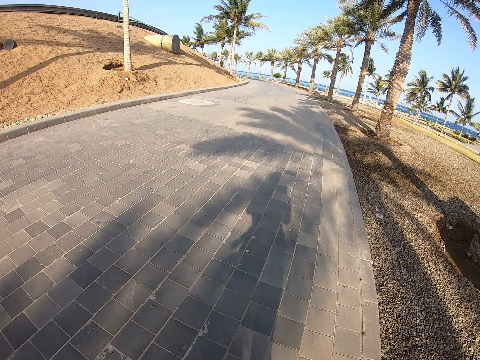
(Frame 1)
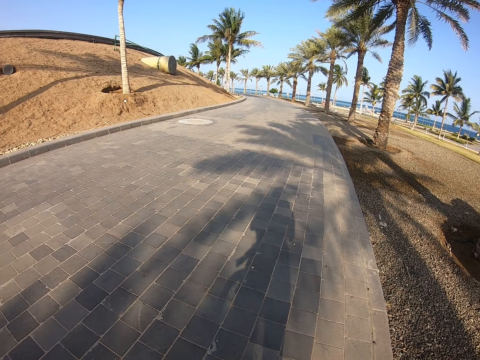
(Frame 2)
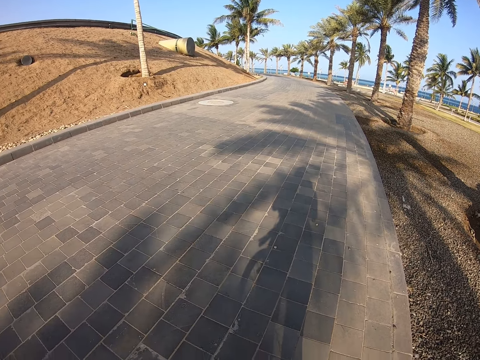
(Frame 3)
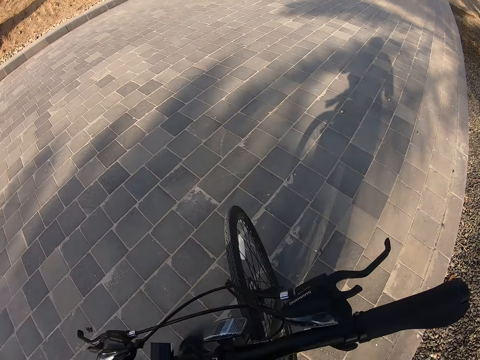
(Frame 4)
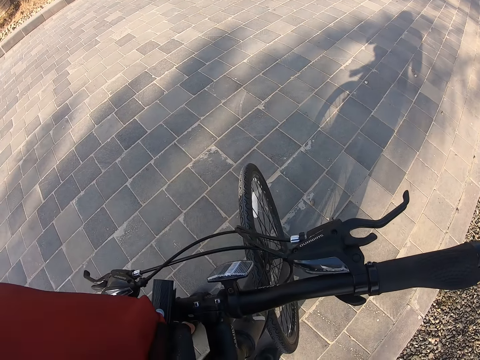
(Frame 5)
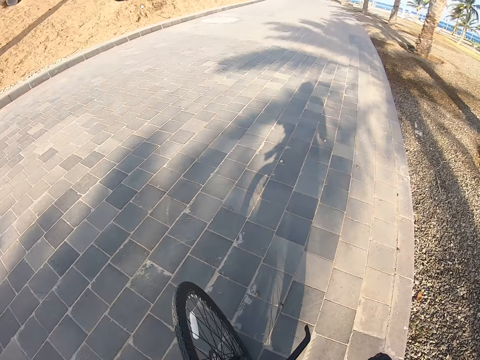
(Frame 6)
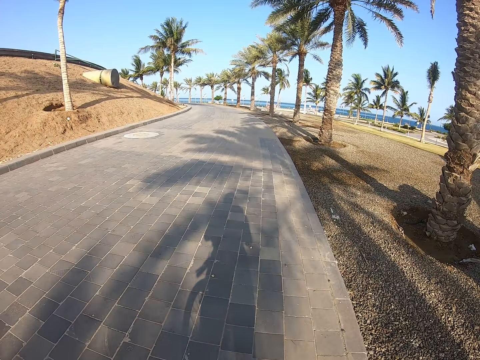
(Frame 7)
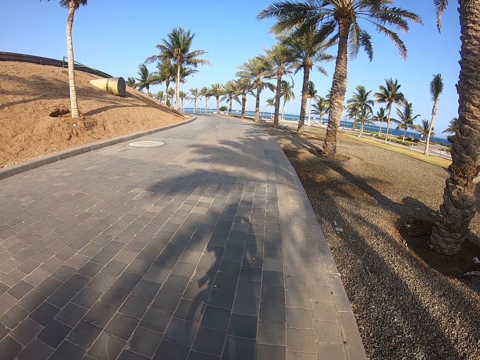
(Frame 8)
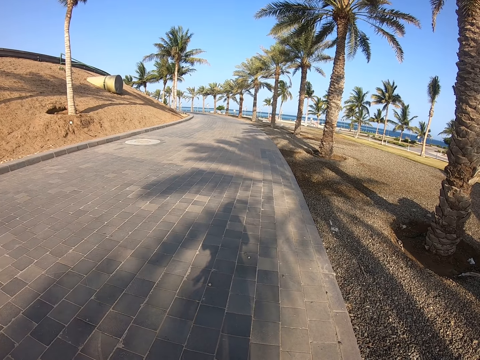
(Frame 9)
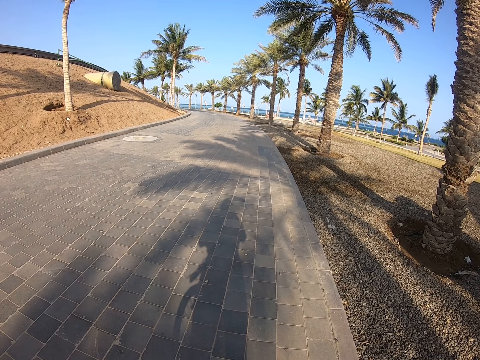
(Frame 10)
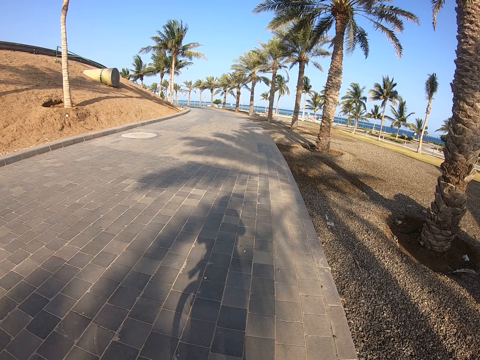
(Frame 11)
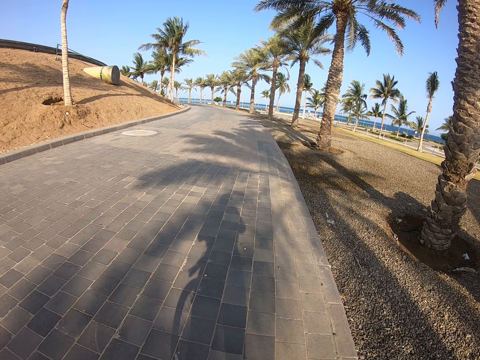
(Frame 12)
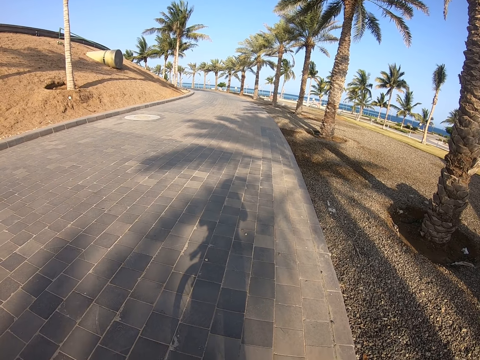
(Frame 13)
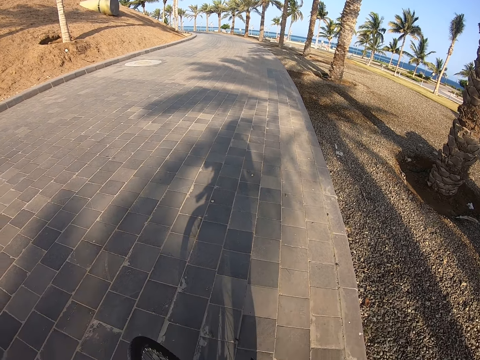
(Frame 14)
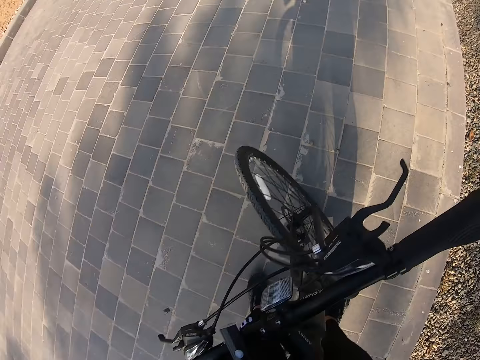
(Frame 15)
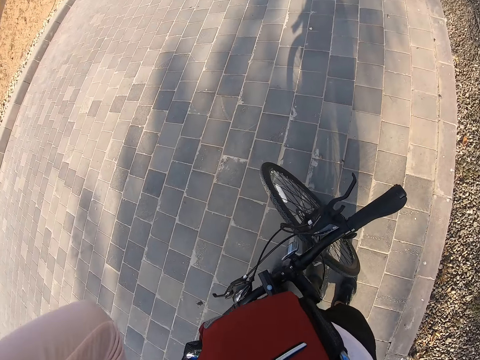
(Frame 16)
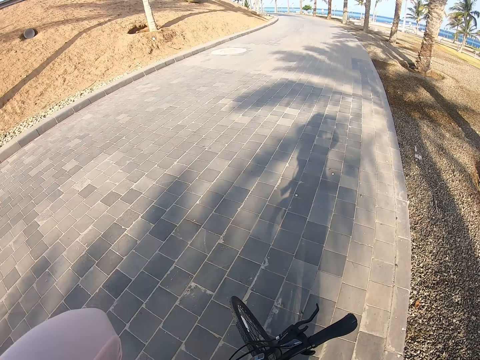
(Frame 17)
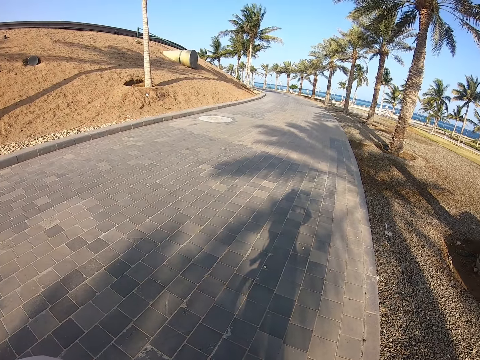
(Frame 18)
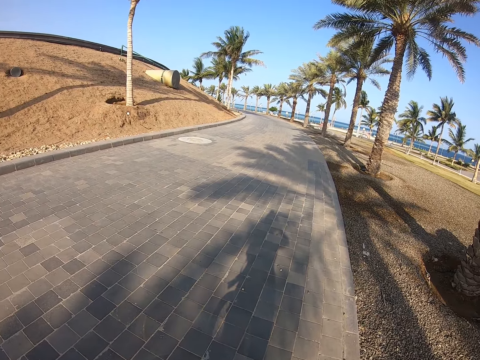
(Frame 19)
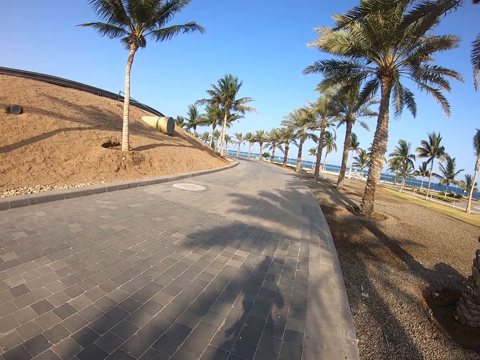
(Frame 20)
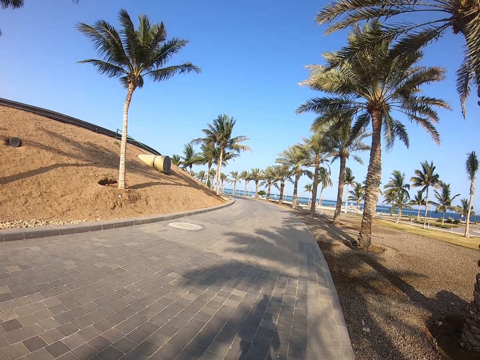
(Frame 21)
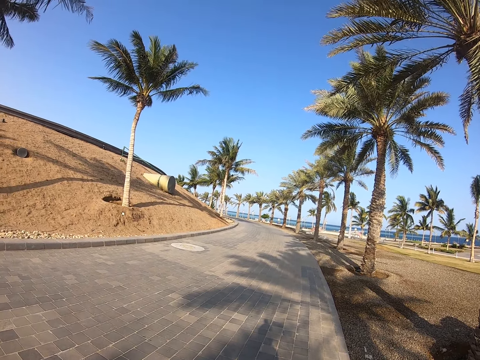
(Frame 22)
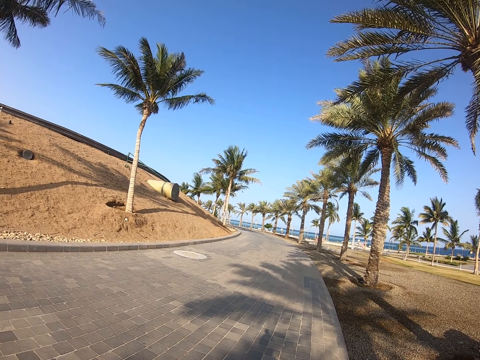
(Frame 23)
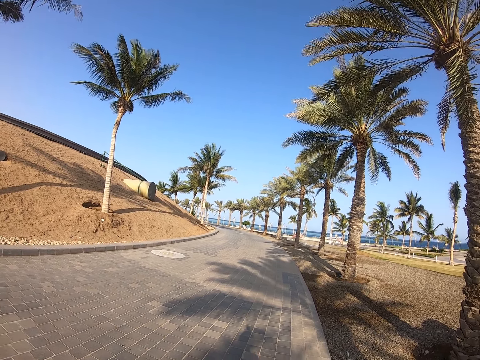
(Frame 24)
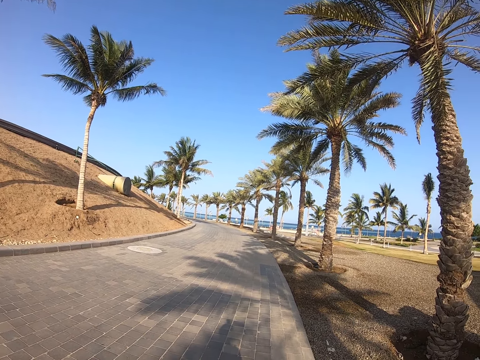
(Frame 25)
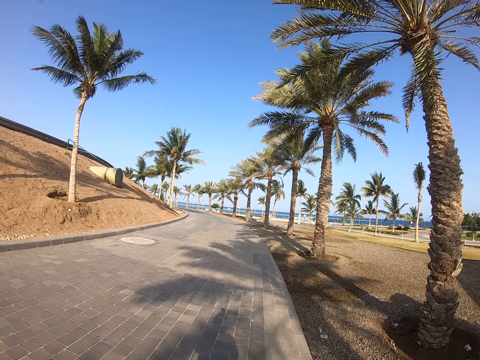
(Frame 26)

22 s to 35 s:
The camera wearer looks at the bicycle. They look around. They look at the bicycle. They look around. They lift the left leg.

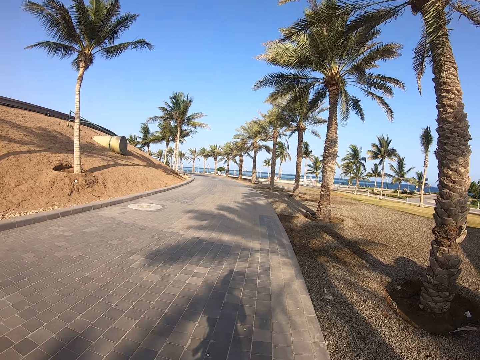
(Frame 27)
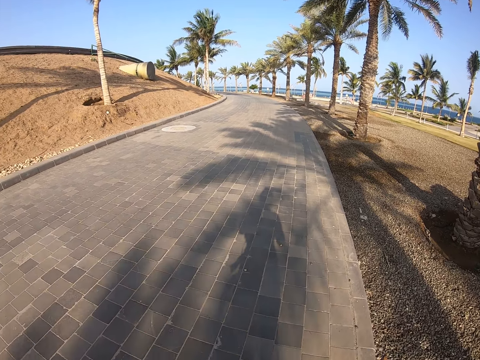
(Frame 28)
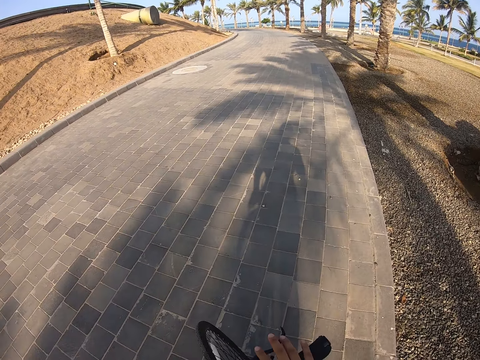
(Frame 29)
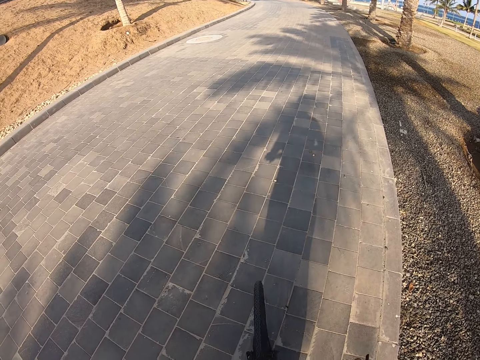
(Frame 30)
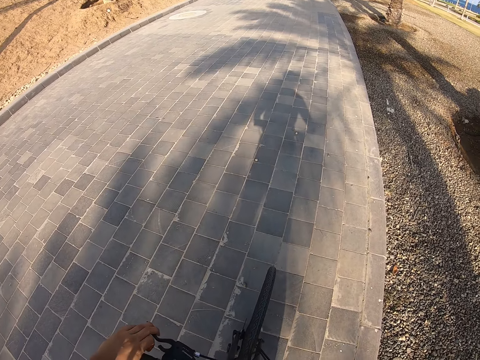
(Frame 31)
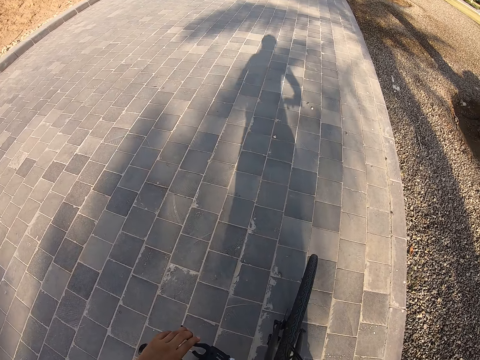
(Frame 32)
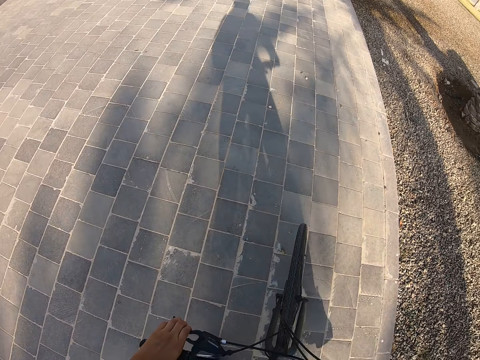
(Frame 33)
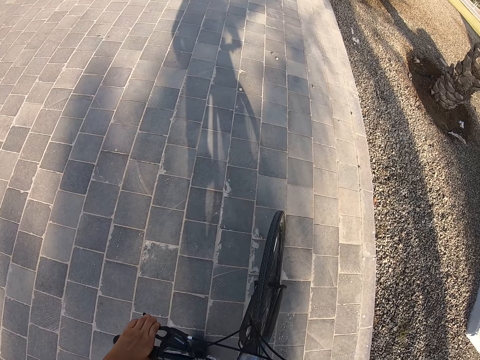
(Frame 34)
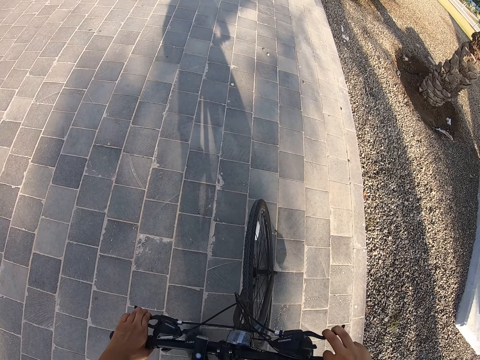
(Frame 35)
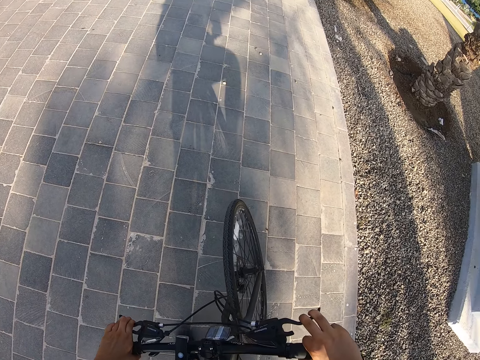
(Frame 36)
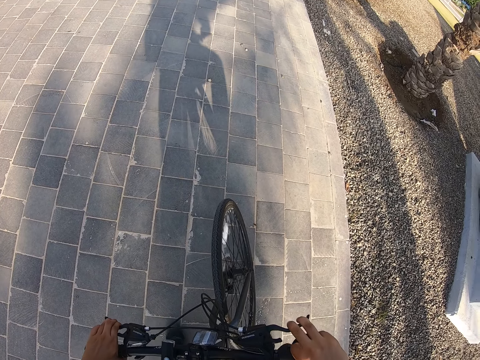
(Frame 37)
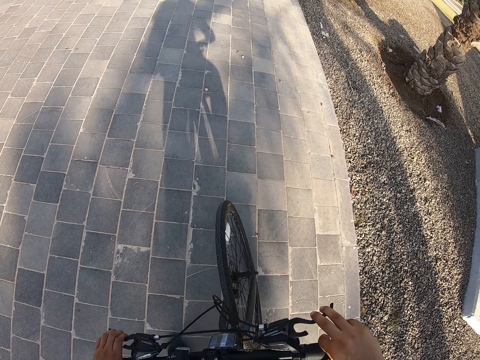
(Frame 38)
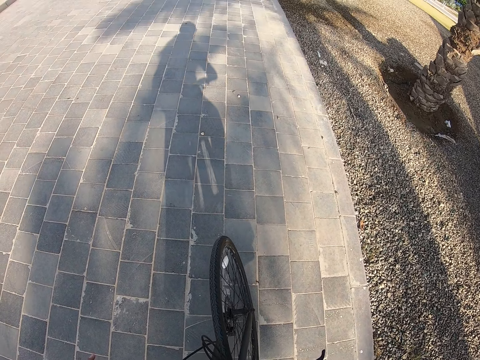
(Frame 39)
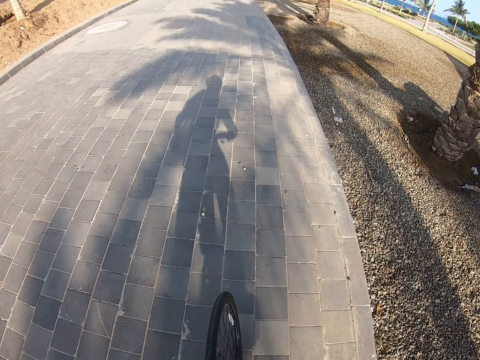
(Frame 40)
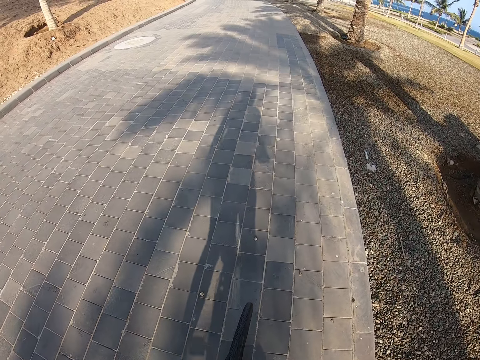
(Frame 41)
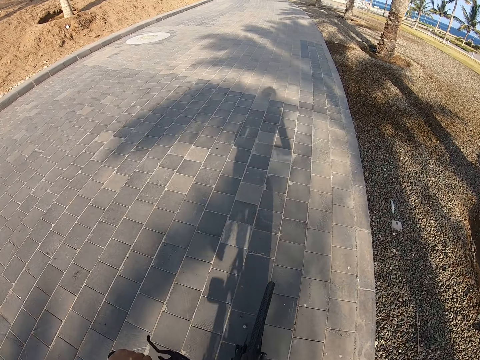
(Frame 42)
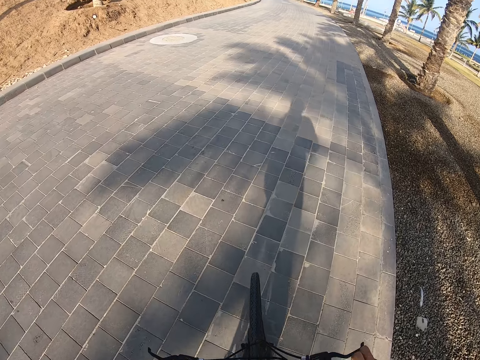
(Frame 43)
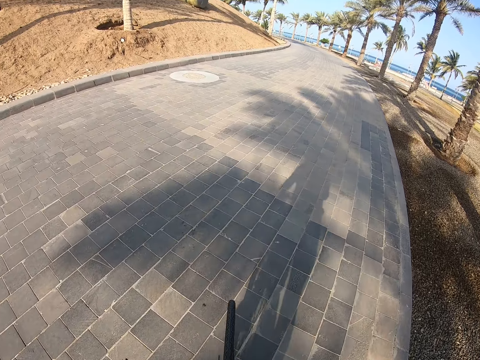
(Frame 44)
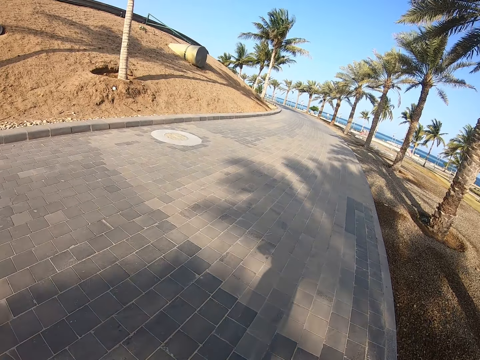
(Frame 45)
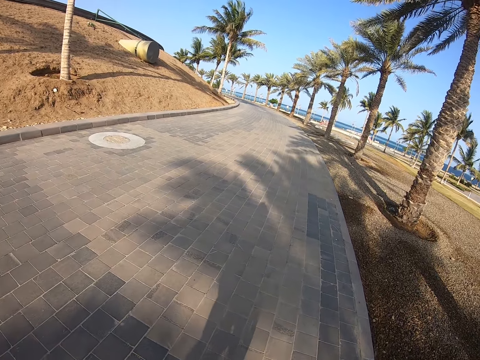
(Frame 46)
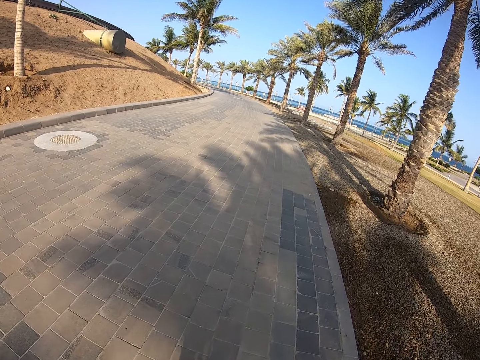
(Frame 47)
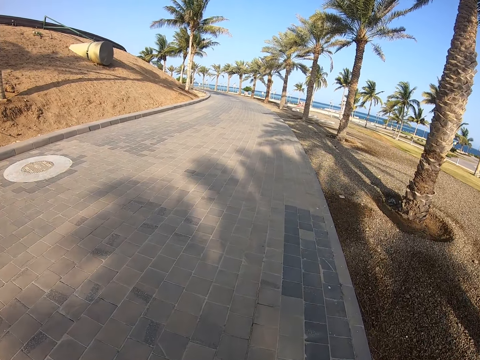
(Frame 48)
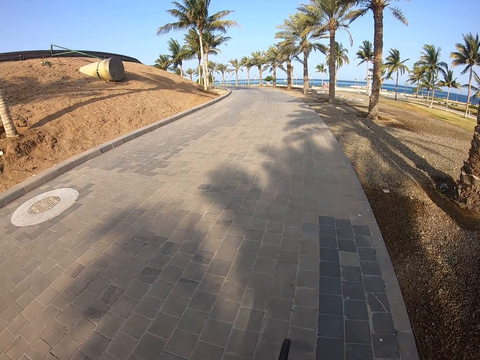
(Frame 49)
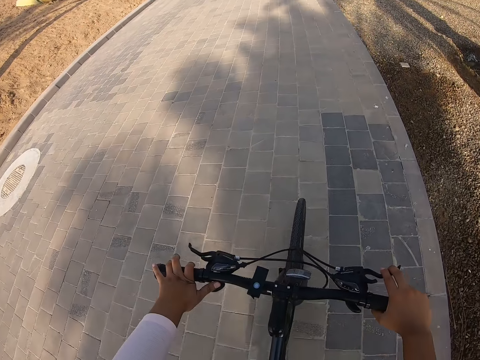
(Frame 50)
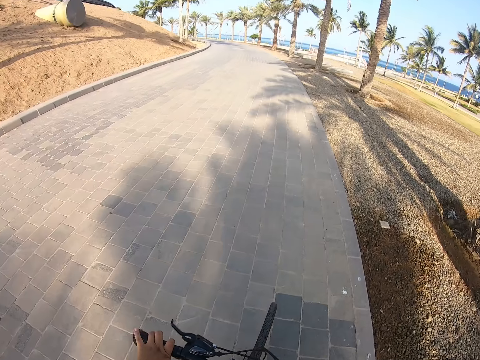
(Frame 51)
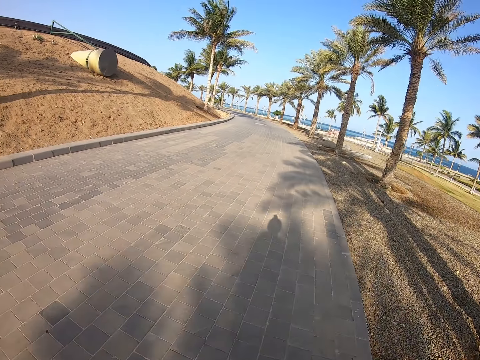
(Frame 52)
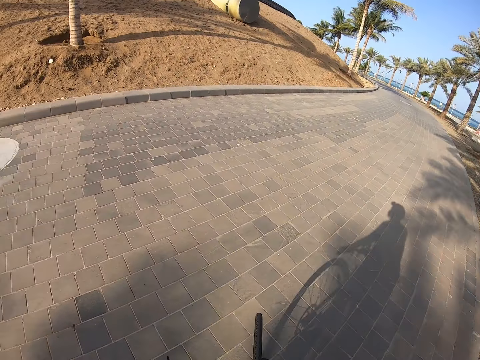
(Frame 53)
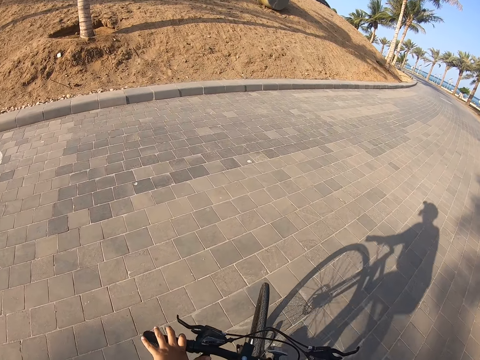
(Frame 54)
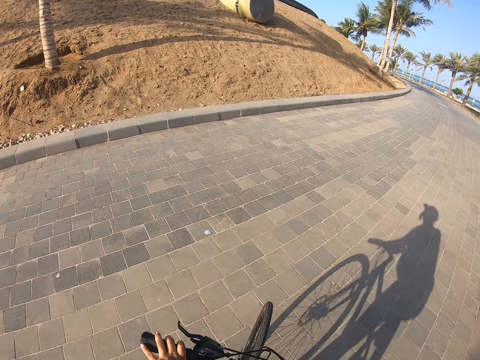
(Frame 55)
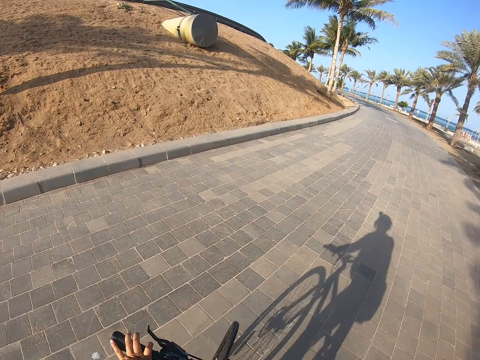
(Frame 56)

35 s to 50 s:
The camera wearer holds the bicycle handle. They climb on the bicycle. They ride the bicycle on the road.
